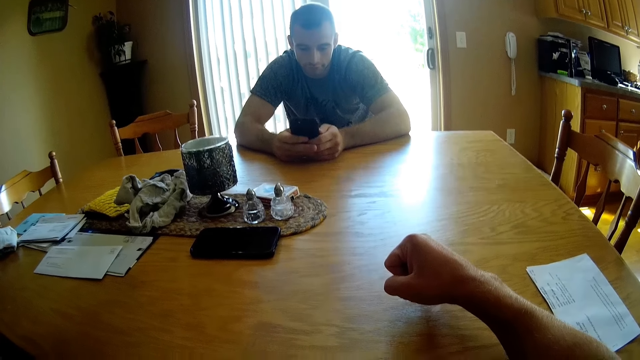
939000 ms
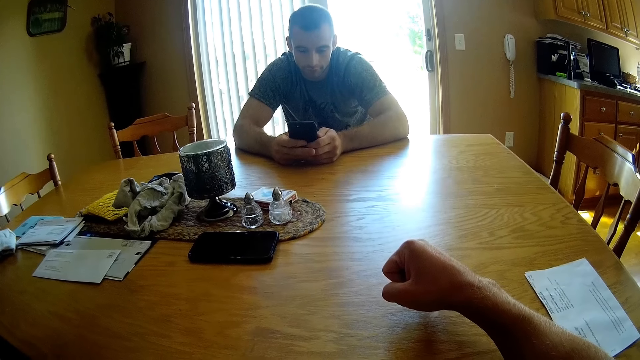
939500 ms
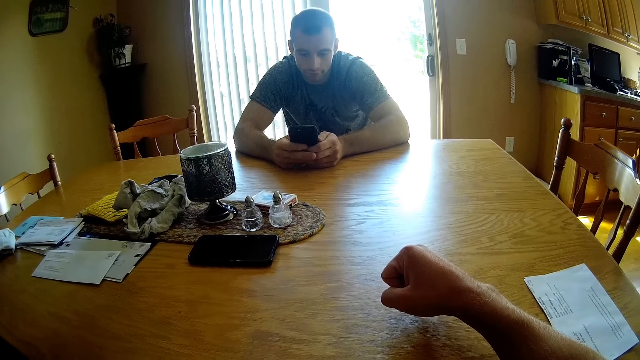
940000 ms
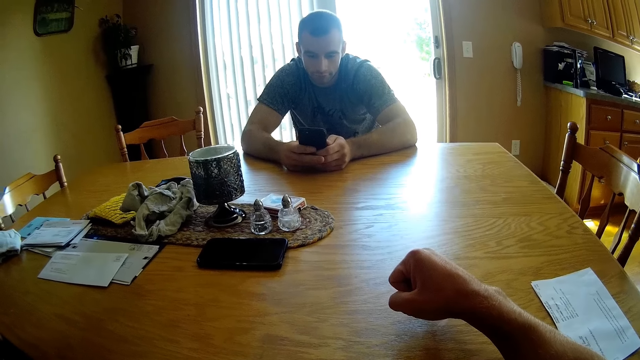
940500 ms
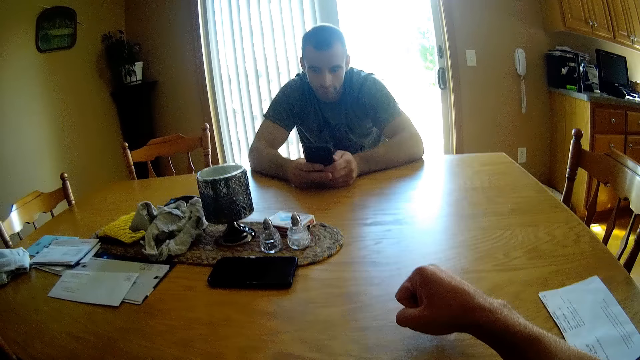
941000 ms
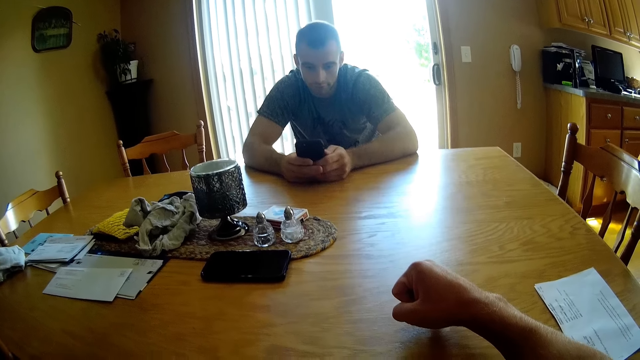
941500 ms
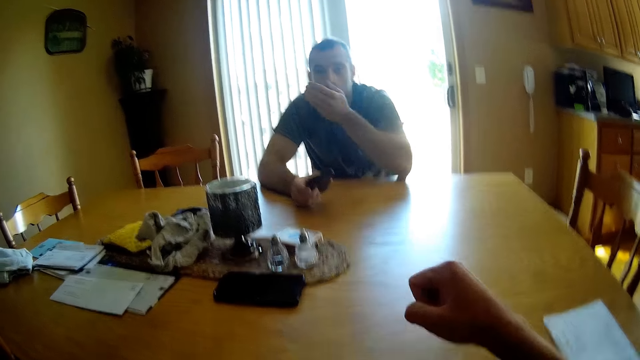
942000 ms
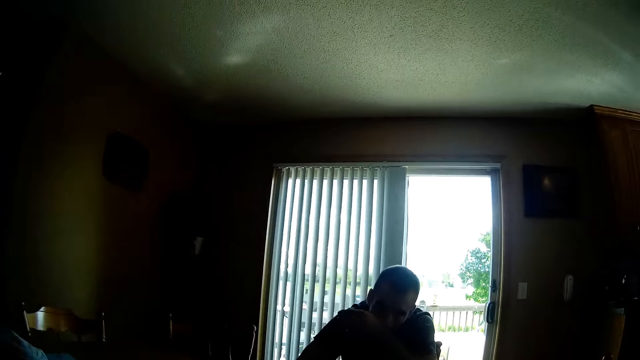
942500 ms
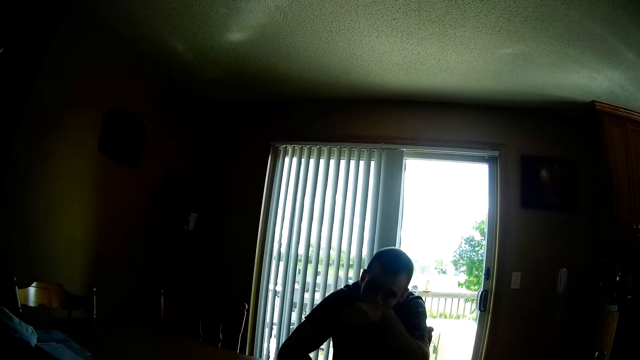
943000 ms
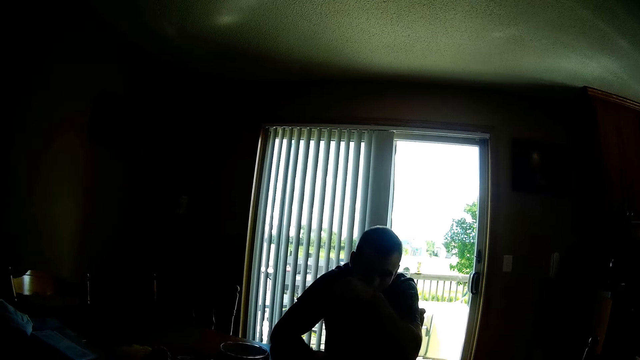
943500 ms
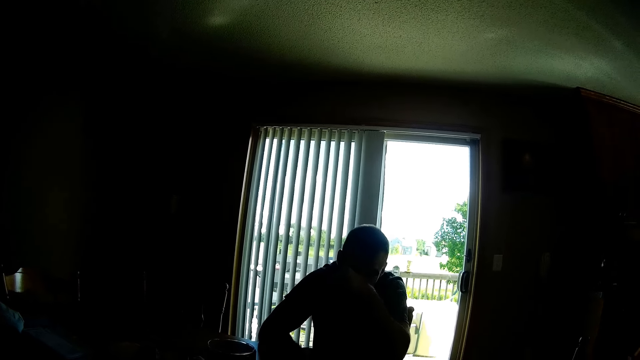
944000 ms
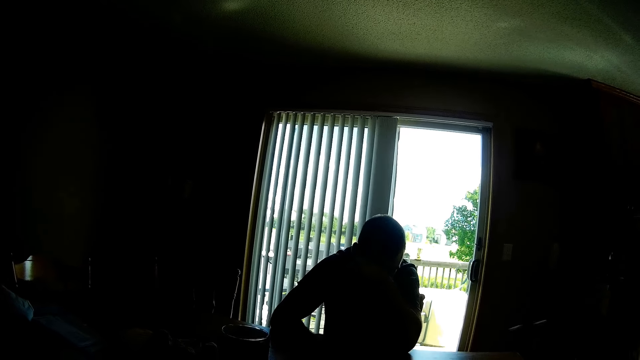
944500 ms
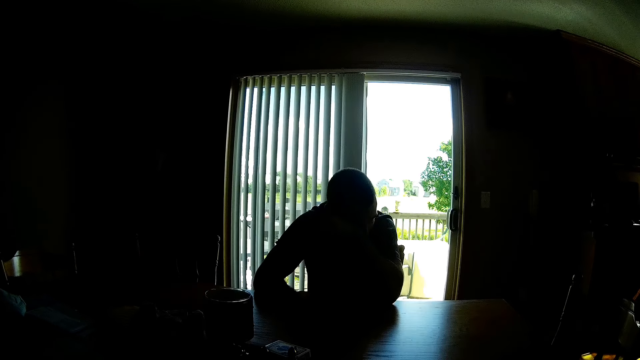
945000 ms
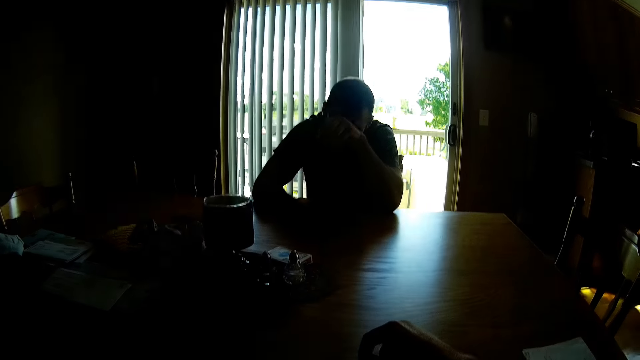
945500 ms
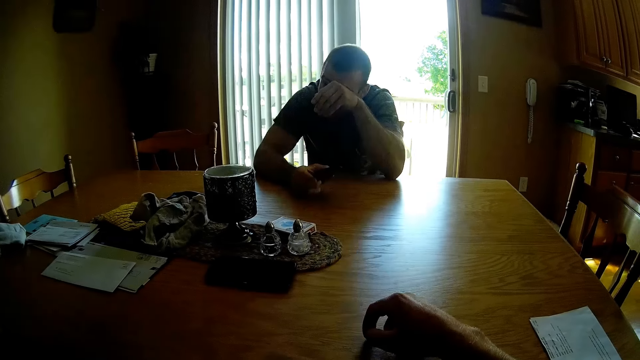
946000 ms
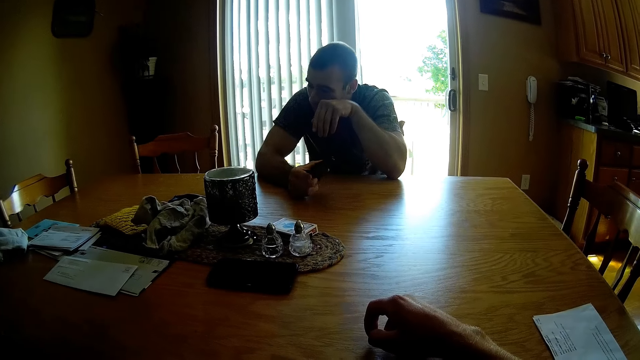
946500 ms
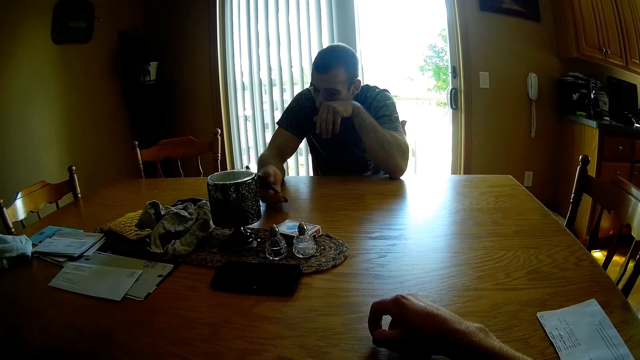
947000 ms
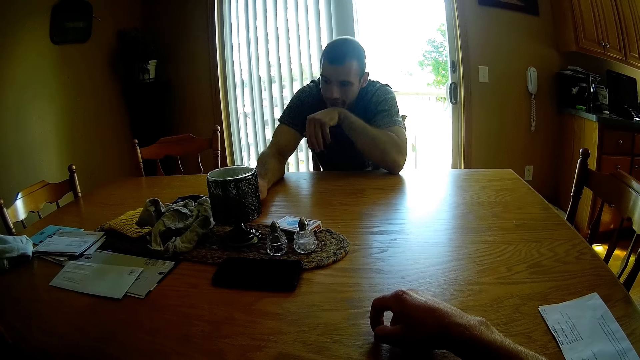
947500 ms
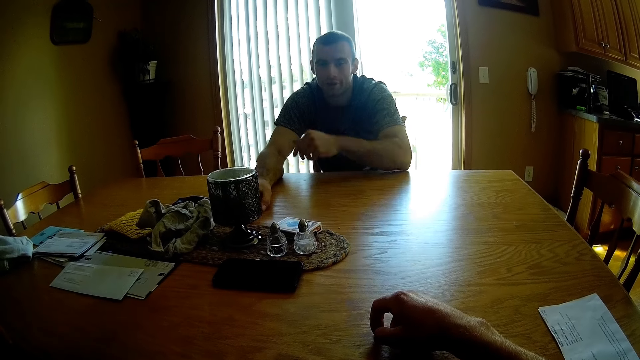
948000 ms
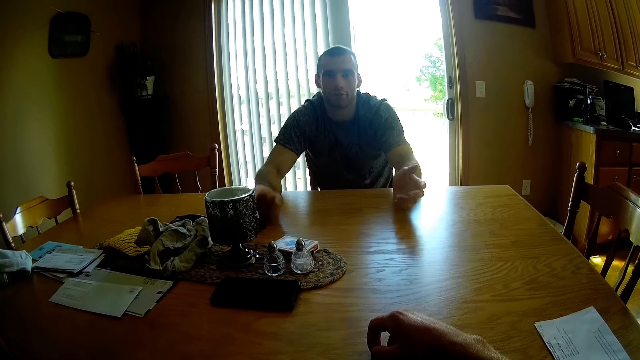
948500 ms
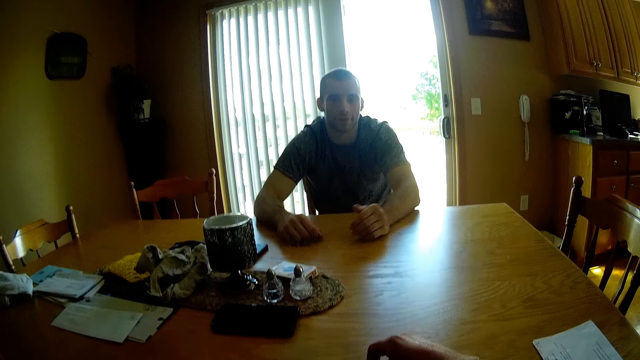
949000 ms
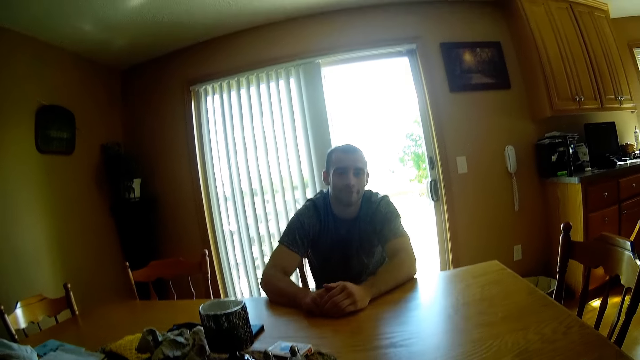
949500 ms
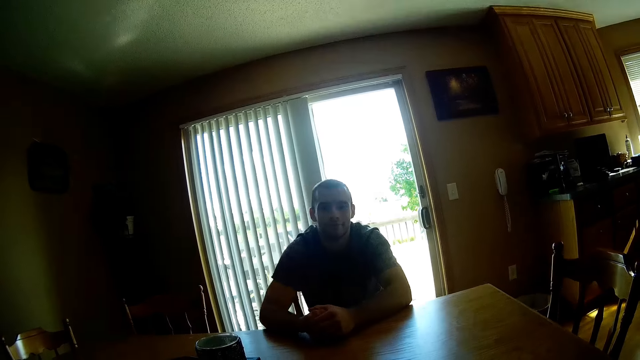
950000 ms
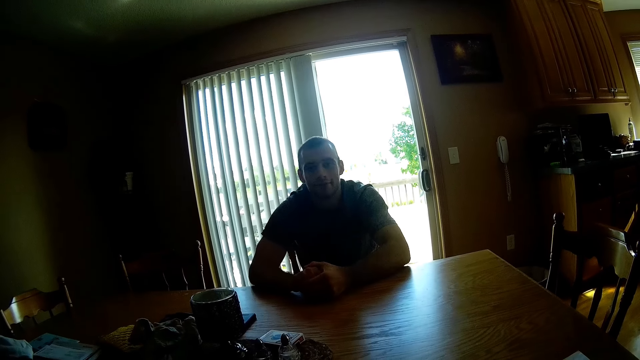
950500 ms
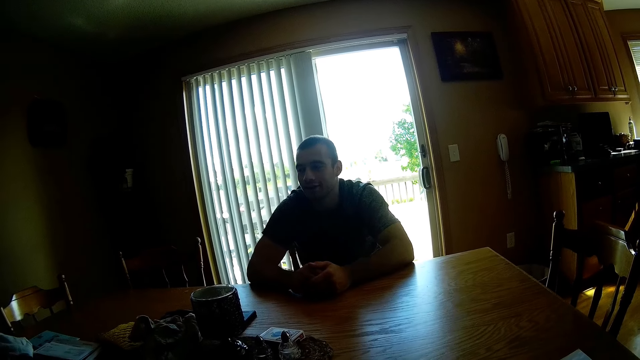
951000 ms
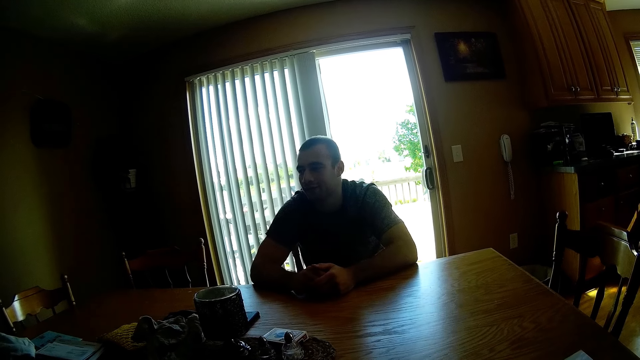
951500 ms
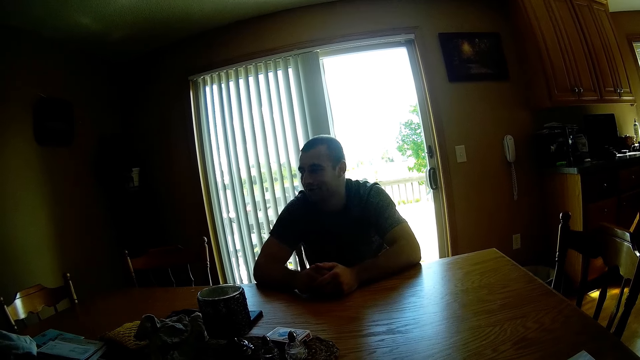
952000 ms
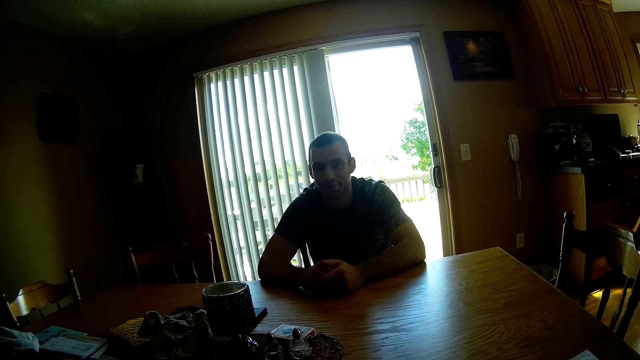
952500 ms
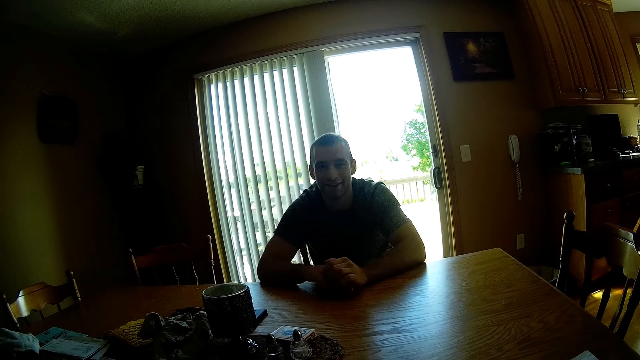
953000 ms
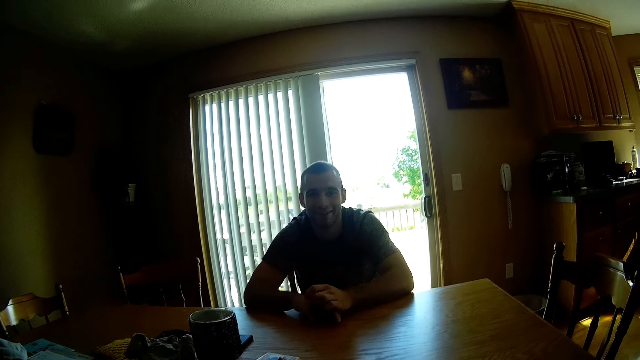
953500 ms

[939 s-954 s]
A person moves the hand. The person puts the phone on the table. The person moves hands. The camera wearer dialogues with the person.

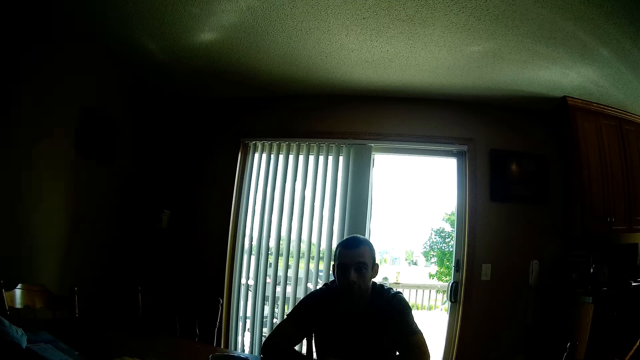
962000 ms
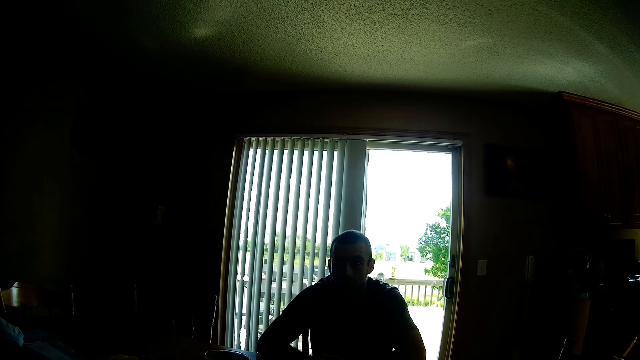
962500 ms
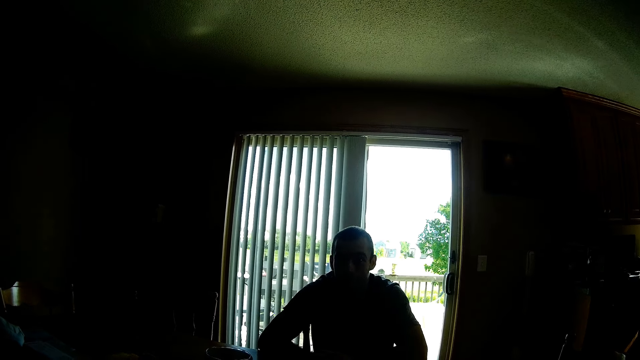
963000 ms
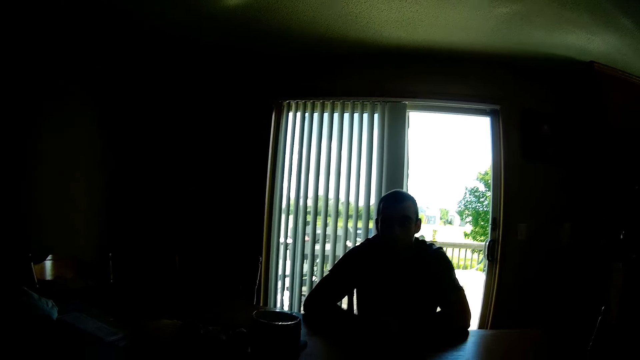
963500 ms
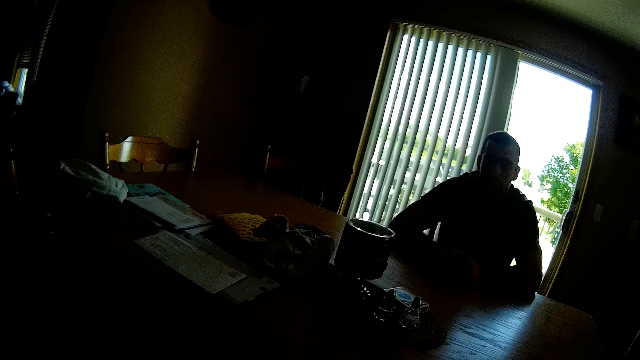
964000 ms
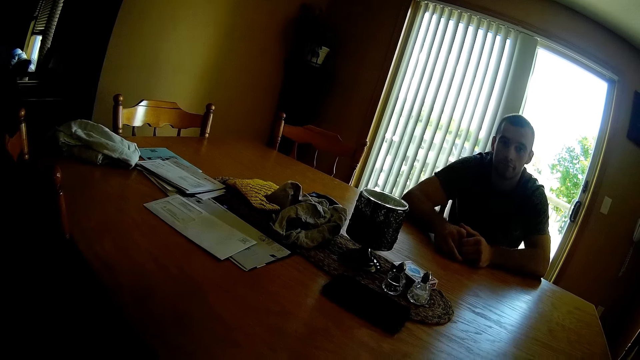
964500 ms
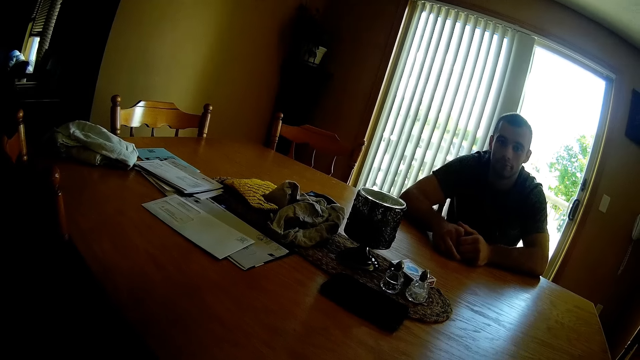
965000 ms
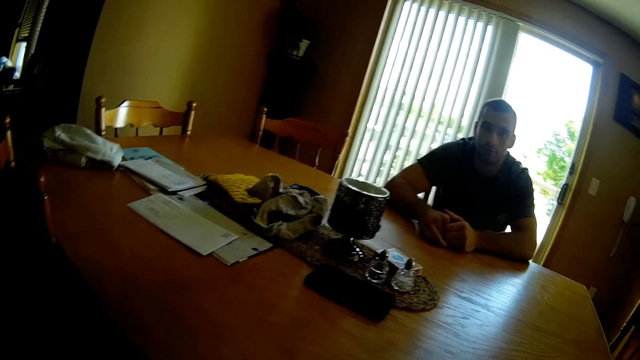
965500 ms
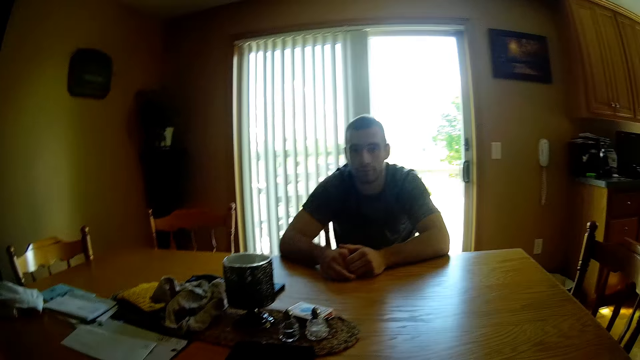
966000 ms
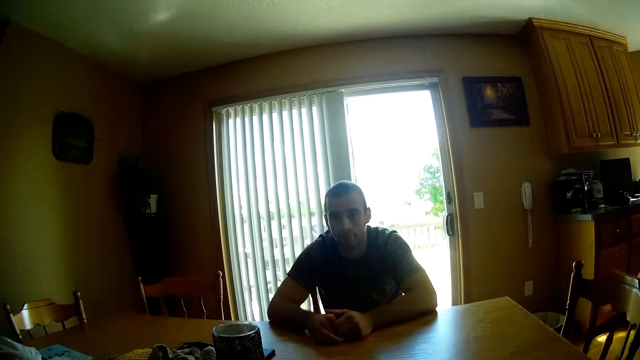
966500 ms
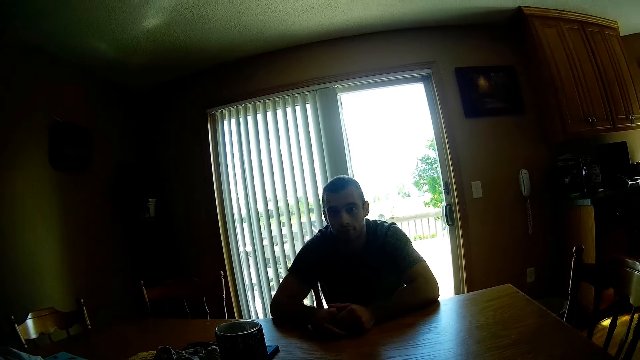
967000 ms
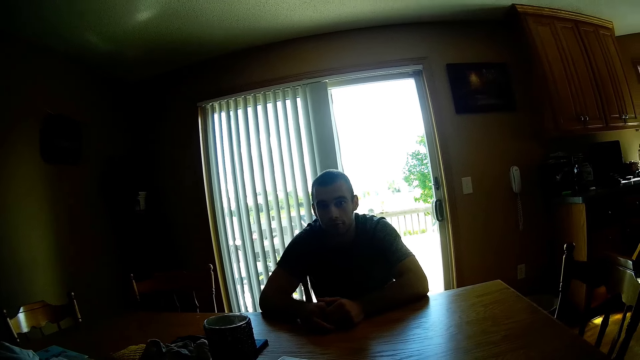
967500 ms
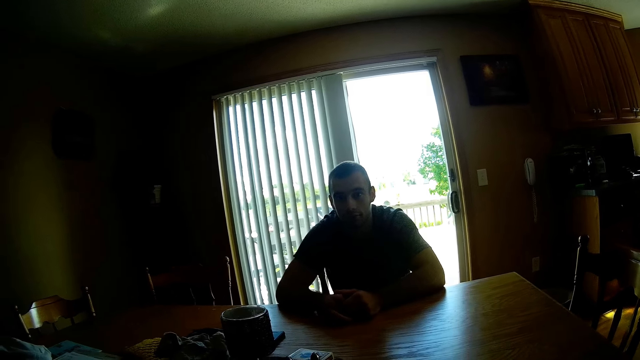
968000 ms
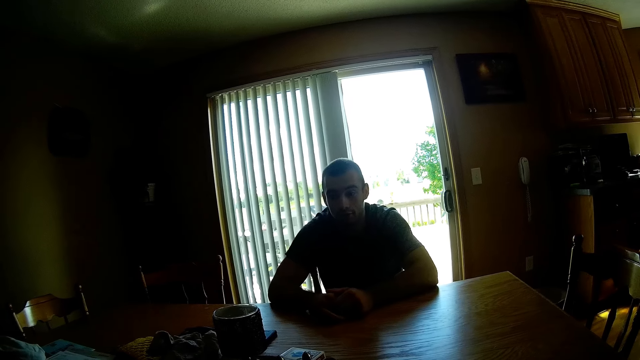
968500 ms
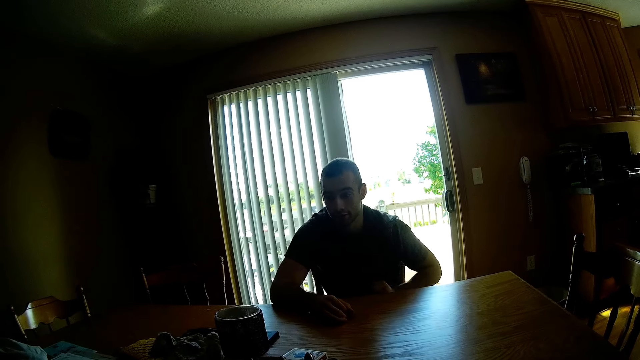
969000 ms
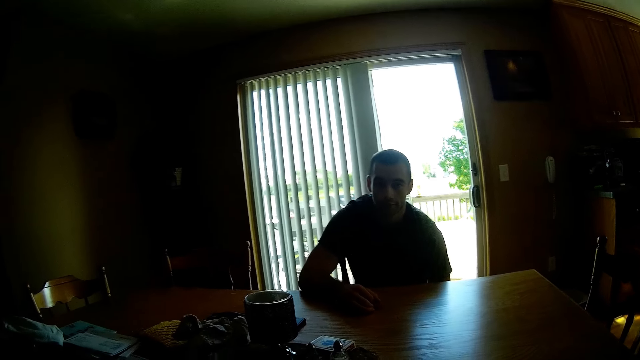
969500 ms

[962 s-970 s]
The camera wearer looks around.
